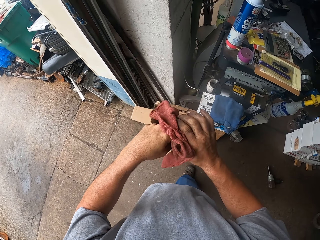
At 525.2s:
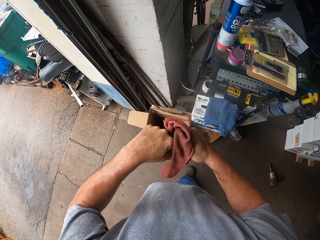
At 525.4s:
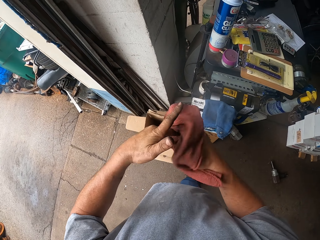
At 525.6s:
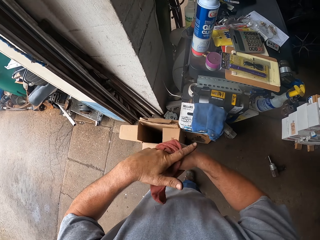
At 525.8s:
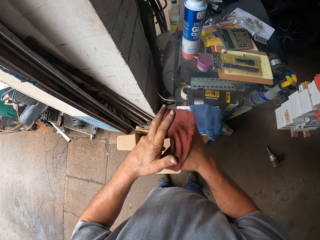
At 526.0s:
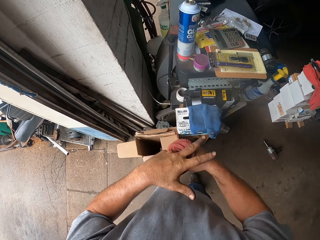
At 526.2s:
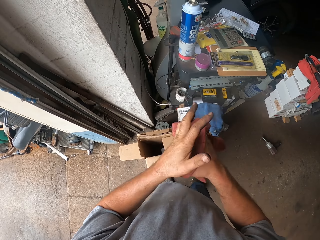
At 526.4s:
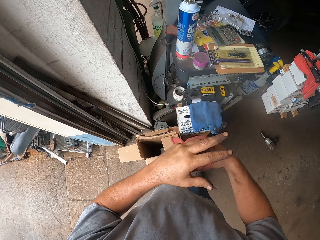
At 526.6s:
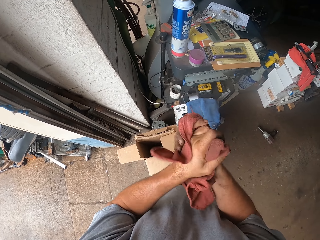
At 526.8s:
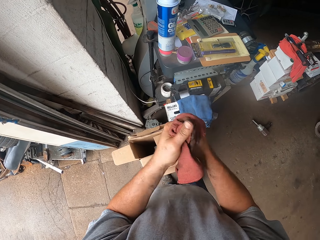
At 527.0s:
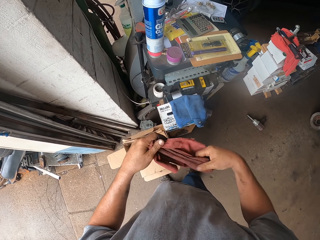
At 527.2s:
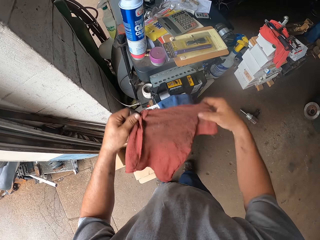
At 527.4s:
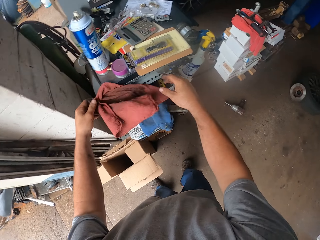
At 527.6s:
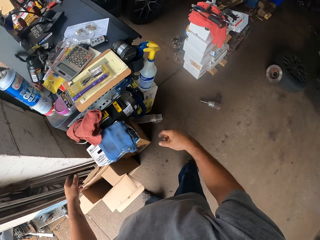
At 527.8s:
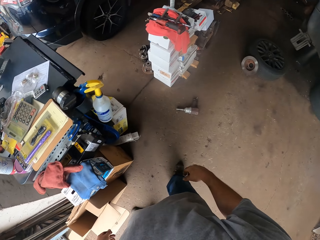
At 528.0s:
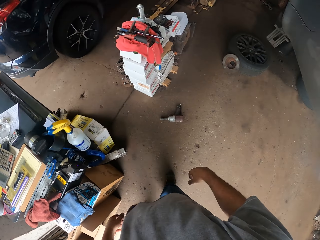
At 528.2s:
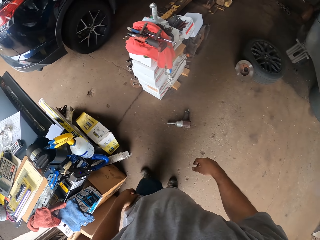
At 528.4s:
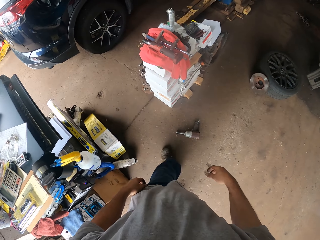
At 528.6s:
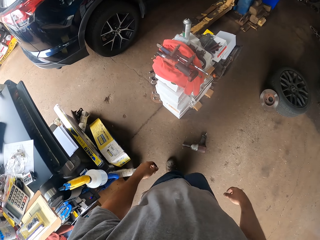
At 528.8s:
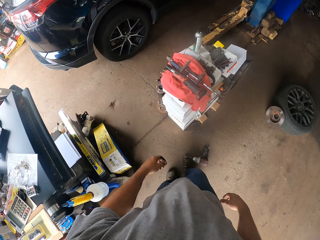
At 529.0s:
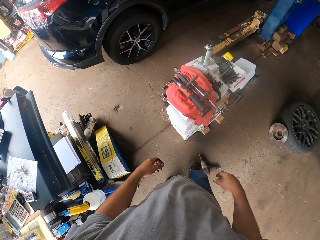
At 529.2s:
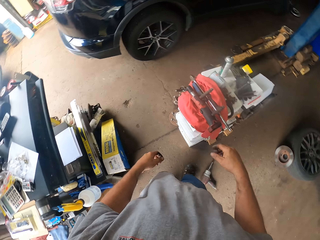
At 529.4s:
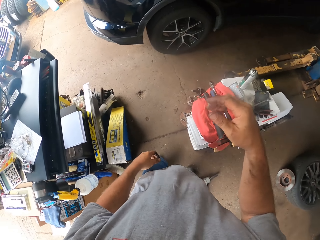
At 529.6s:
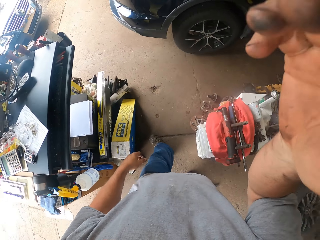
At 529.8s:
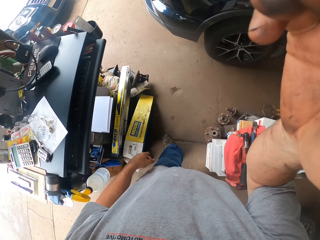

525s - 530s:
The camera wearer drops the towel.
